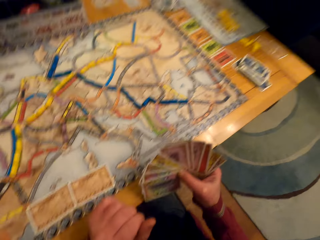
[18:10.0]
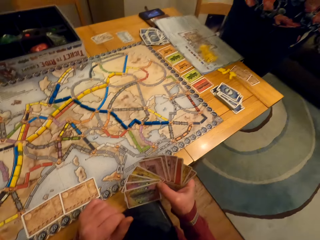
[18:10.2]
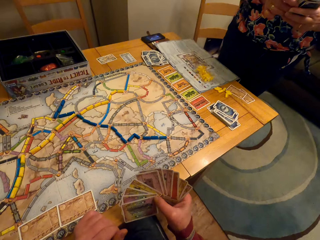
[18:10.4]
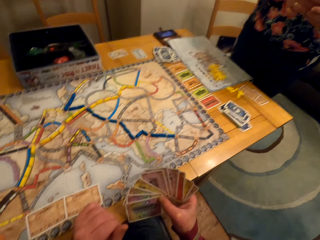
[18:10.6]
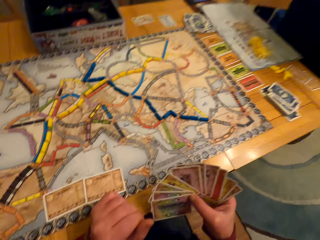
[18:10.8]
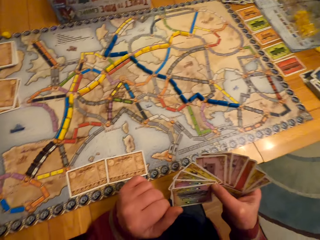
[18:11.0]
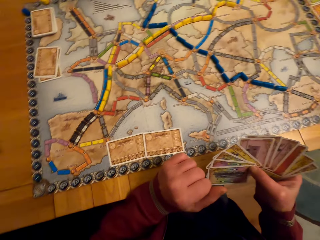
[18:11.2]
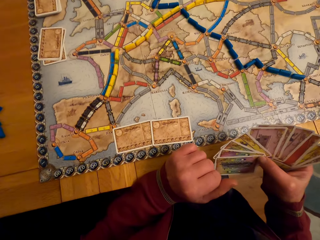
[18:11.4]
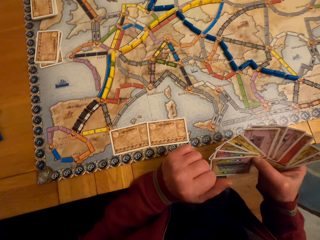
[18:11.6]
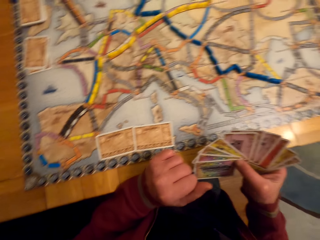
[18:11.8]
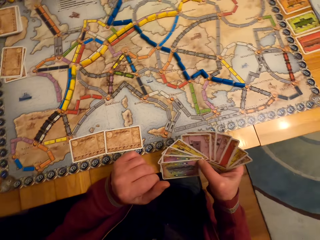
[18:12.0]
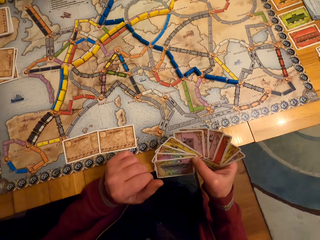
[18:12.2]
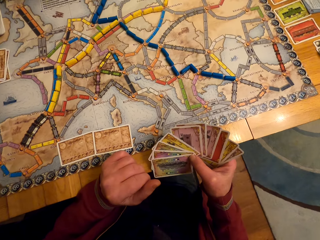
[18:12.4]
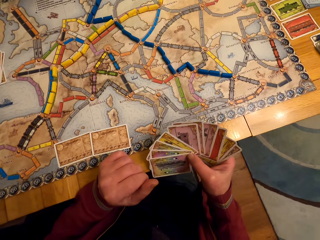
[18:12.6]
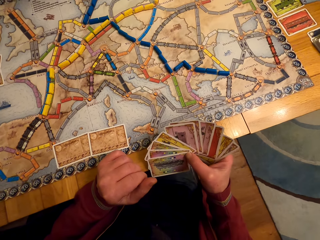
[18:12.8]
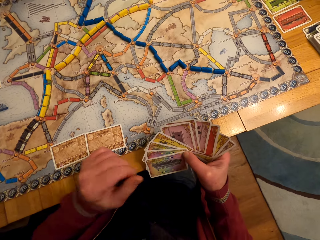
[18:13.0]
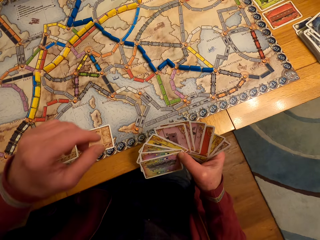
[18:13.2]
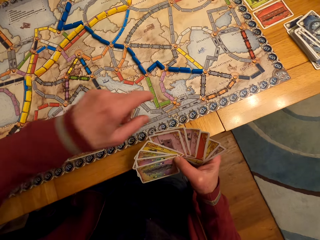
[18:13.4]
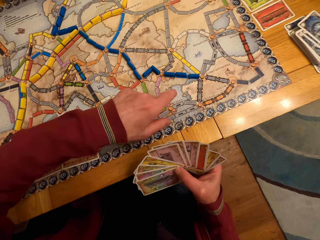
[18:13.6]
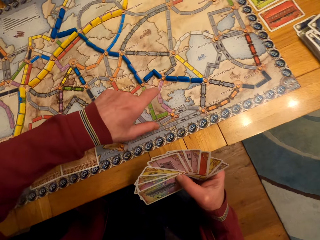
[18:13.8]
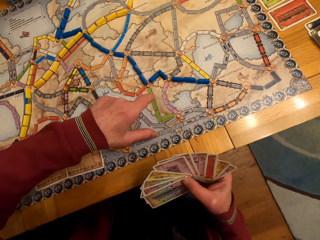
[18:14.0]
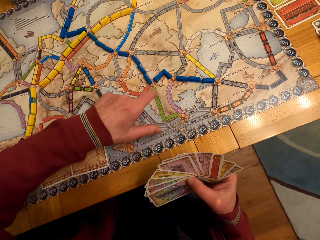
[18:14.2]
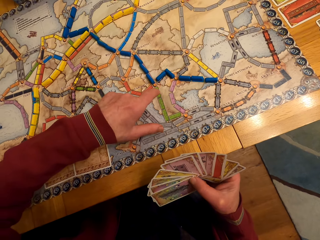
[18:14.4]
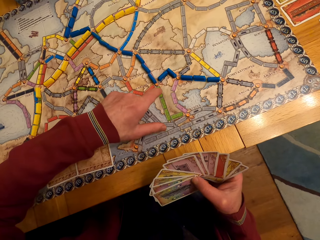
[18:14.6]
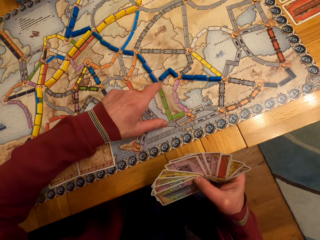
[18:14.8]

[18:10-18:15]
The lady looks around. The camera wearer stares at the lady. The man touches the paper.

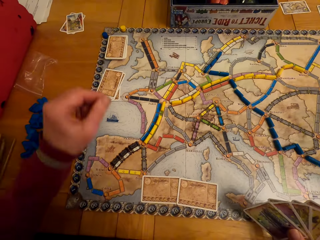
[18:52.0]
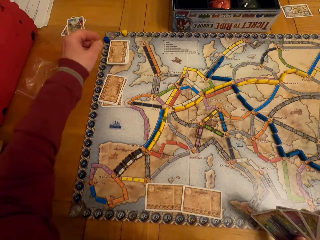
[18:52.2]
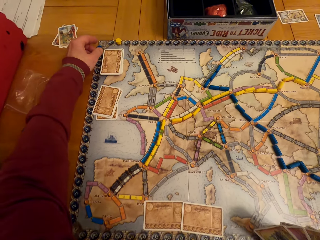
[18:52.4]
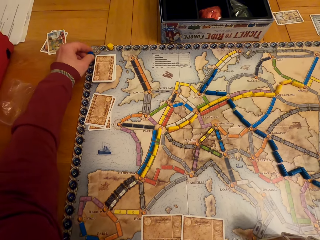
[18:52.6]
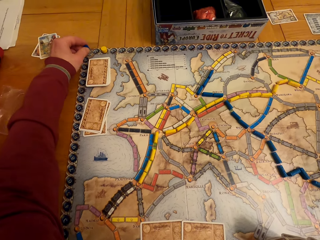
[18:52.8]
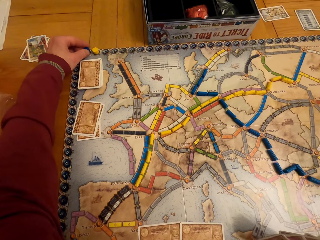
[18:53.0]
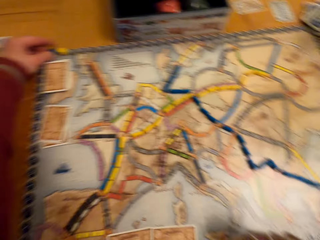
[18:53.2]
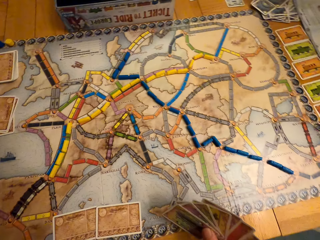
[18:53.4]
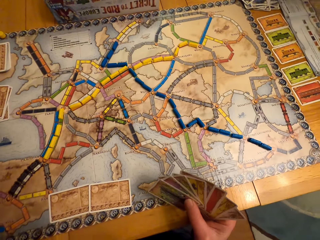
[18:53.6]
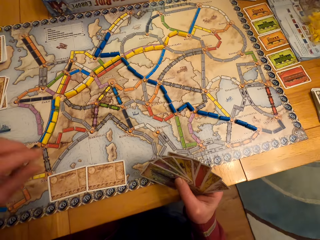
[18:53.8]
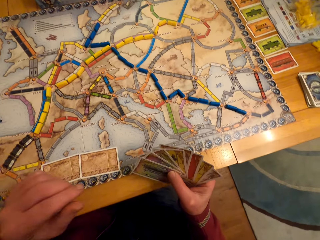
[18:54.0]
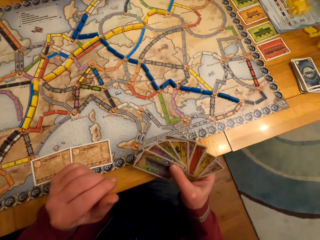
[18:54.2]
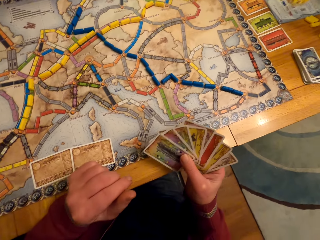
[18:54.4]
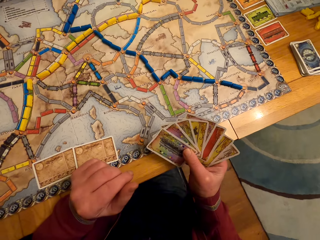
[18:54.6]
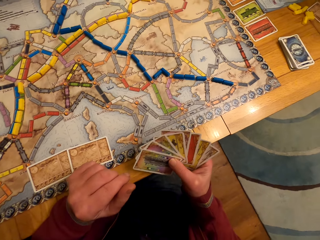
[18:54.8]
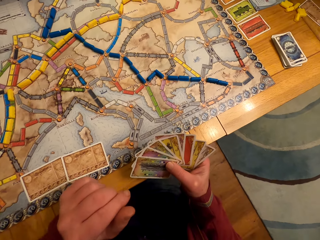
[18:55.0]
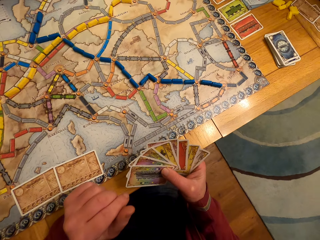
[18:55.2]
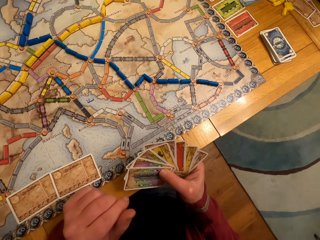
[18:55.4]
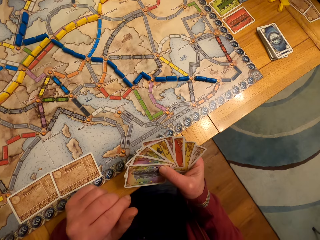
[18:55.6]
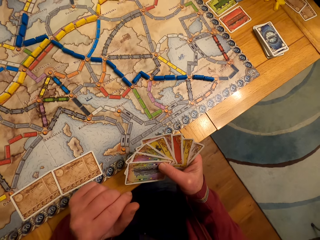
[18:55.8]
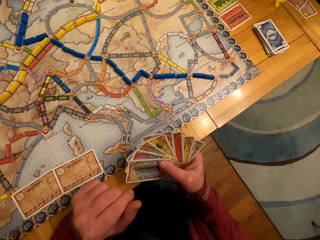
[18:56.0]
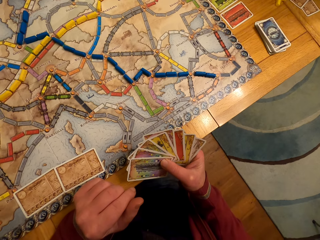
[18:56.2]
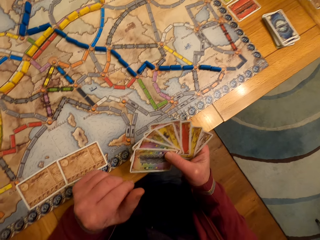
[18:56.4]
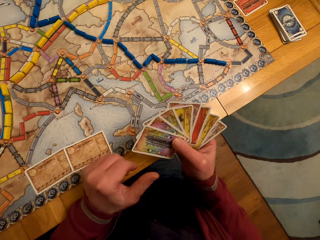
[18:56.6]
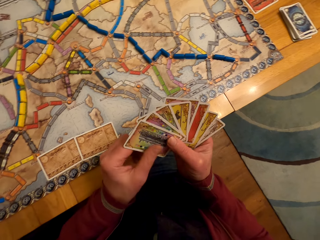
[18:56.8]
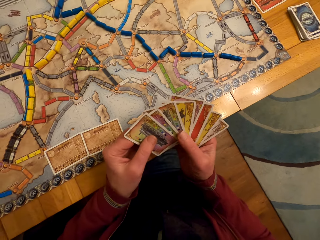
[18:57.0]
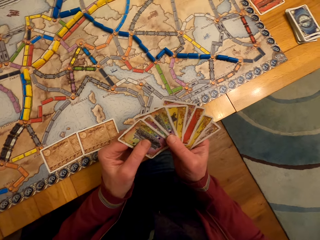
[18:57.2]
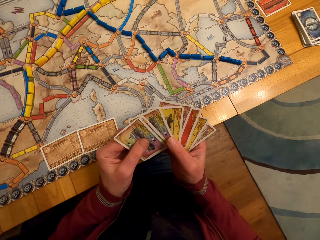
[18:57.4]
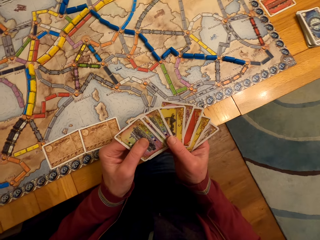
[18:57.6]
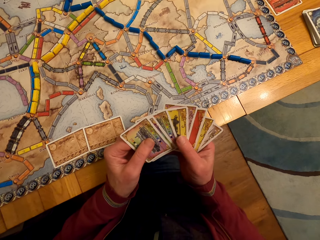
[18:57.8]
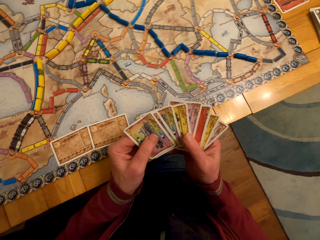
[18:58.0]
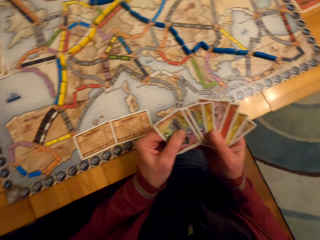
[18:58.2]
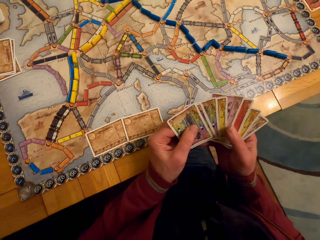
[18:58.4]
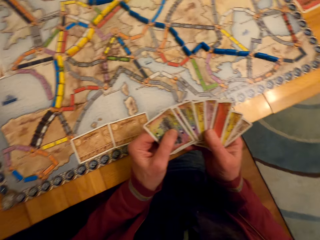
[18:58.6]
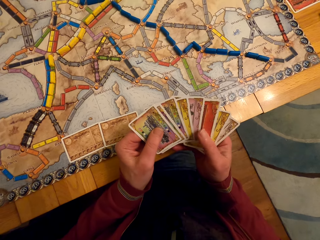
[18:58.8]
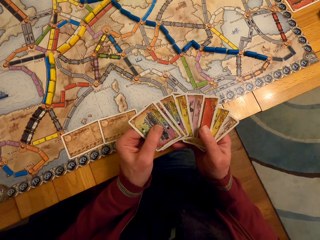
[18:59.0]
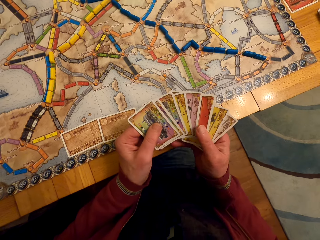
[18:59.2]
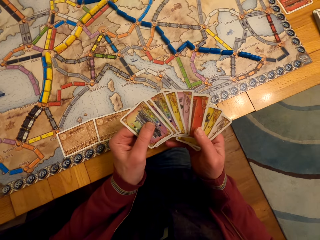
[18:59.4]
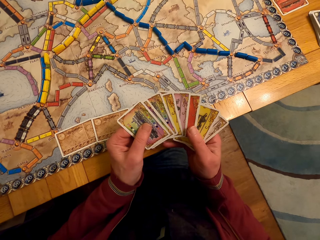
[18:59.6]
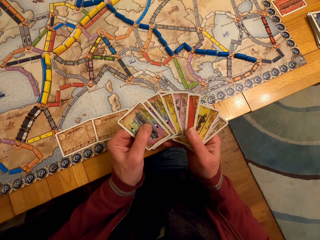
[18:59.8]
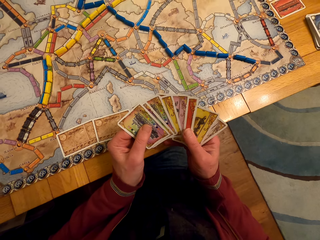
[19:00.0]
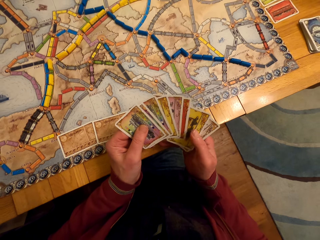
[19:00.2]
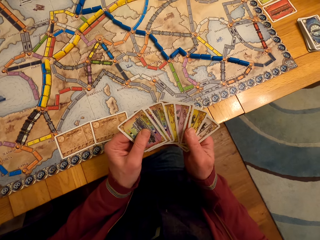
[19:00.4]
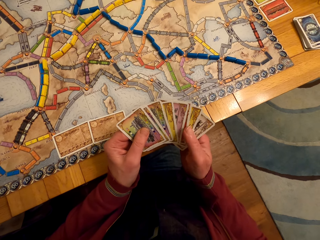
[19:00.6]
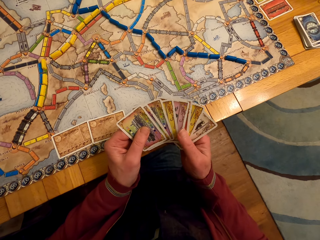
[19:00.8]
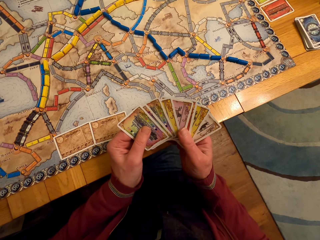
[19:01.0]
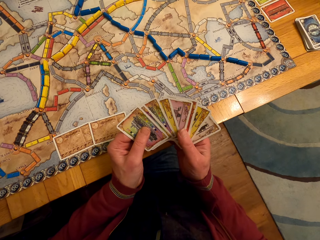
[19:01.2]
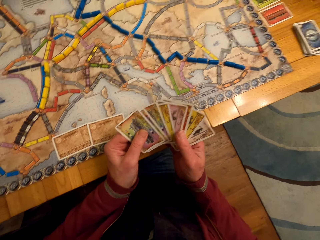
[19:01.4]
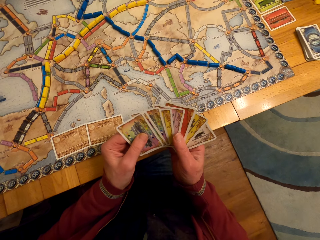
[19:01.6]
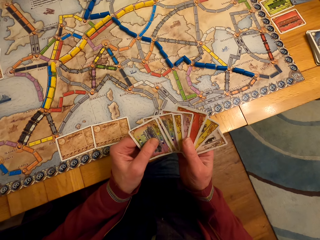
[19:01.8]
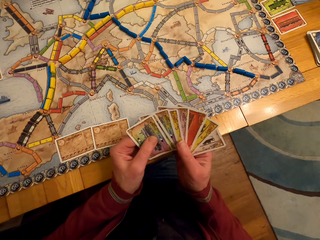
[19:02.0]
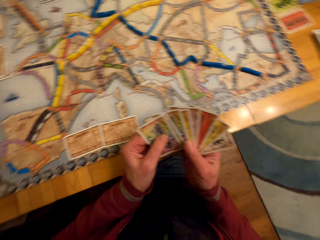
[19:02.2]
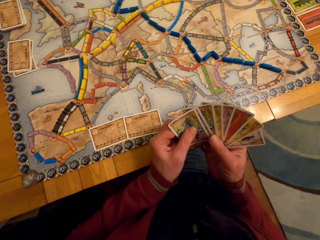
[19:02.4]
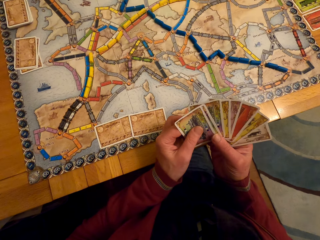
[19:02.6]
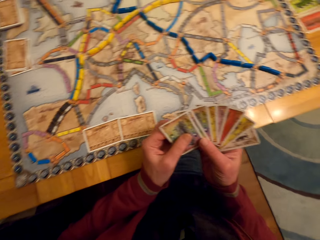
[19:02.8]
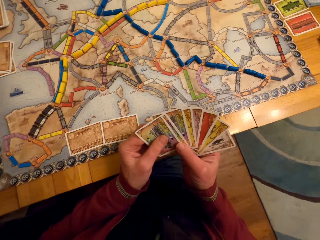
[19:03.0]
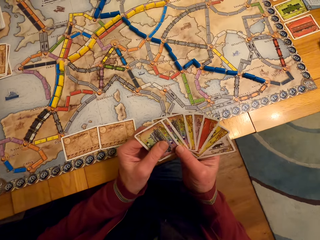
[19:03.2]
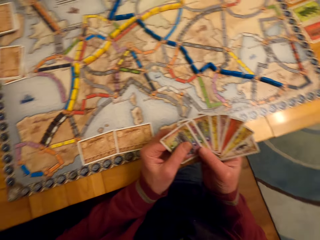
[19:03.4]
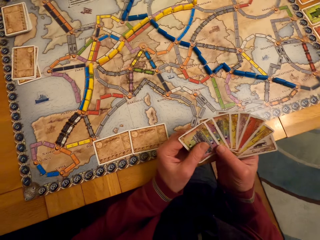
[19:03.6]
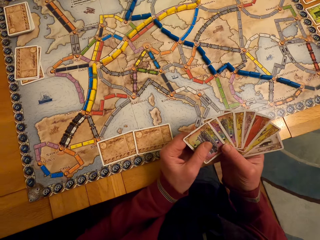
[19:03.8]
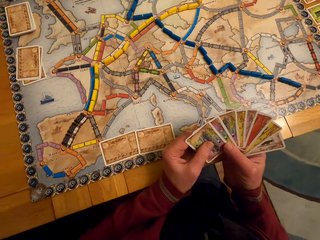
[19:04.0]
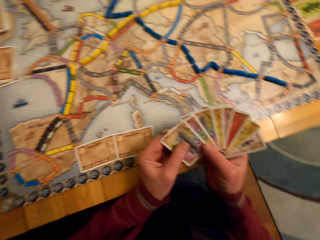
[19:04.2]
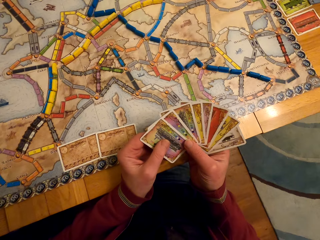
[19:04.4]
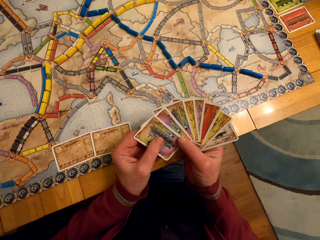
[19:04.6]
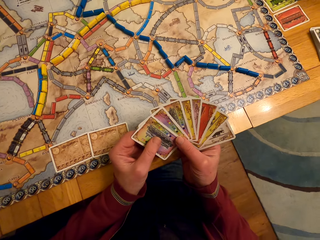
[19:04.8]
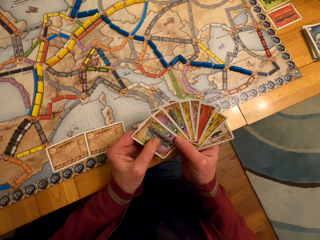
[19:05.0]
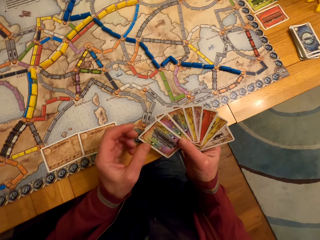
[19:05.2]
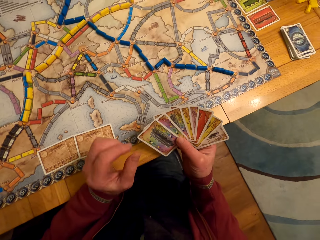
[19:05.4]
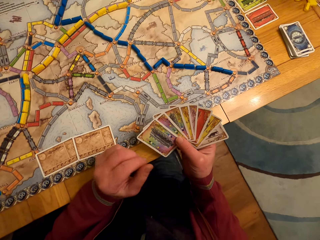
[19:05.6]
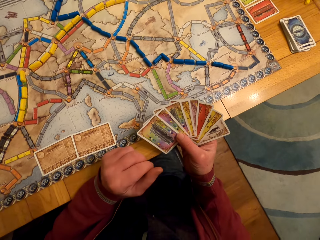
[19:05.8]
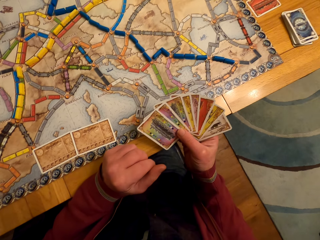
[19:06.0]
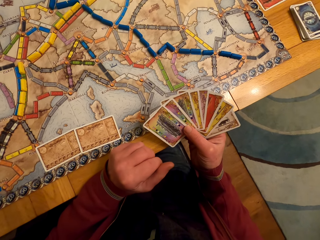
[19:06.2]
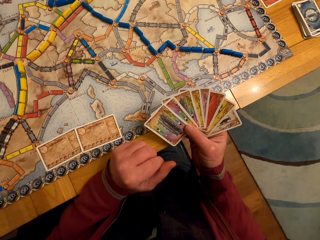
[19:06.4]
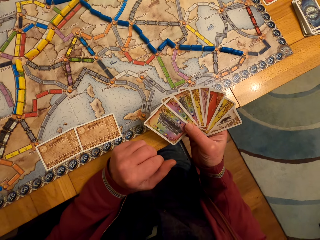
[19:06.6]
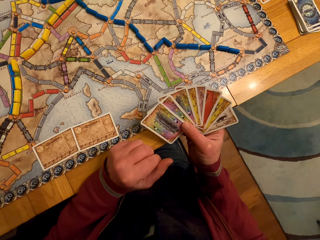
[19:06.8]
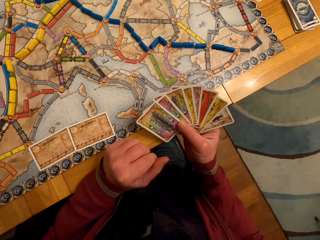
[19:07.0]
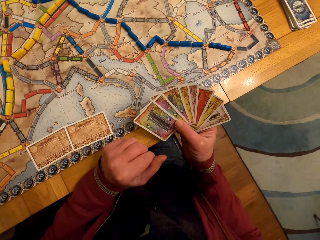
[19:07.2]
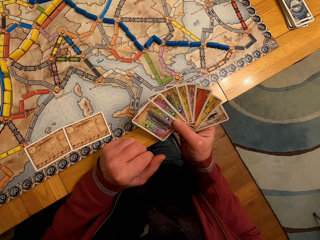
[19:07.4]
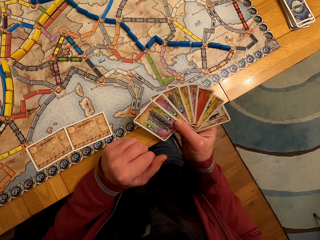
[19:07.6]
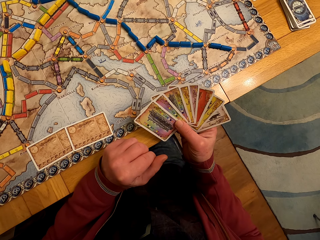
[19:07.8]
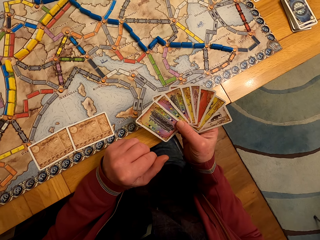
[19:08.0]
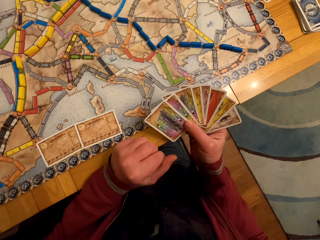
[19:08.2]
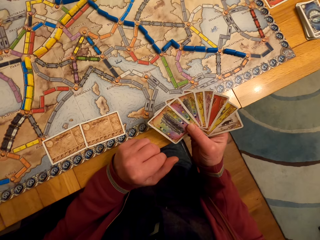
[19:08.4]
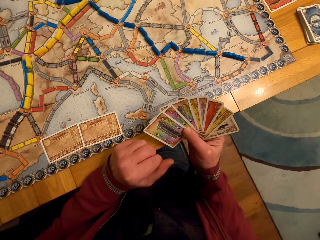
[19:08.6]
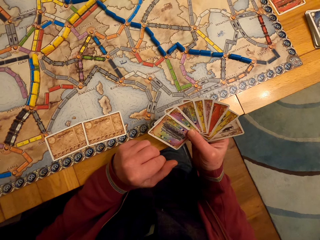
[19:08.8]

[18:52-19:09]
The man moves the model piece, moves the hand, and looks at the cards.
